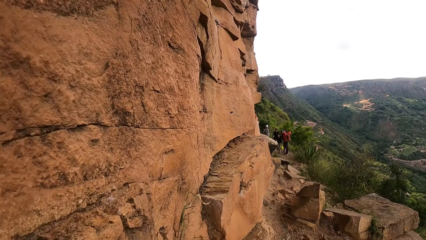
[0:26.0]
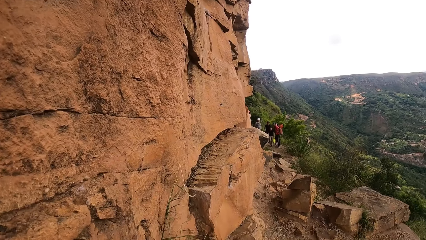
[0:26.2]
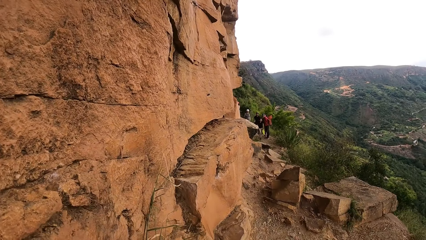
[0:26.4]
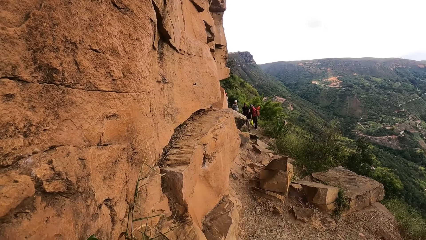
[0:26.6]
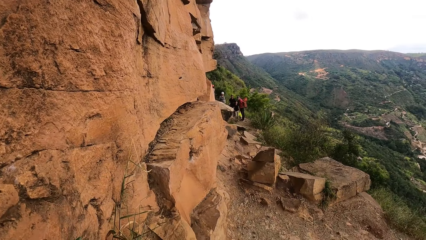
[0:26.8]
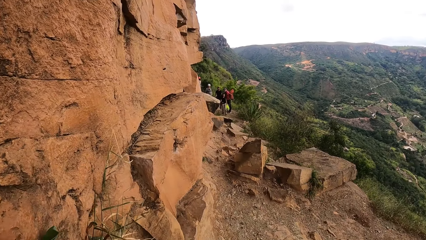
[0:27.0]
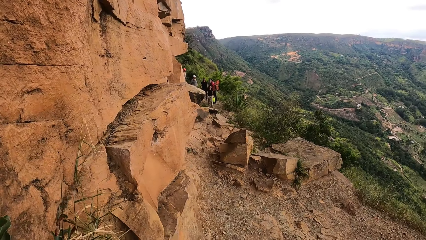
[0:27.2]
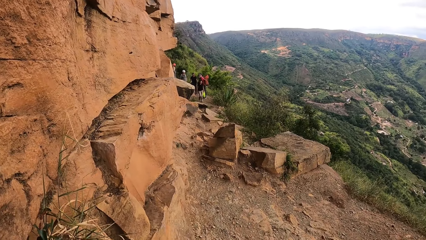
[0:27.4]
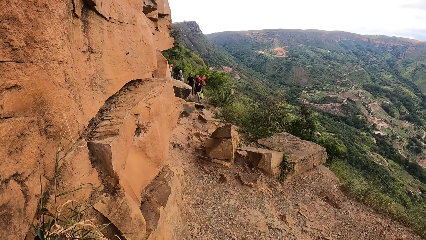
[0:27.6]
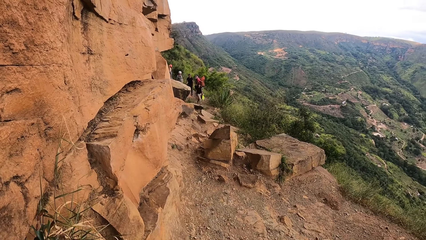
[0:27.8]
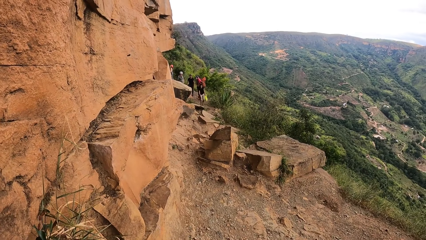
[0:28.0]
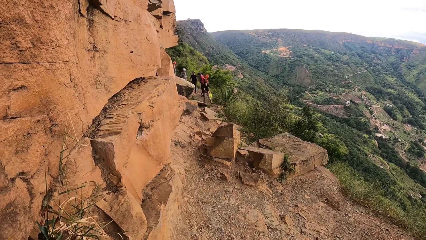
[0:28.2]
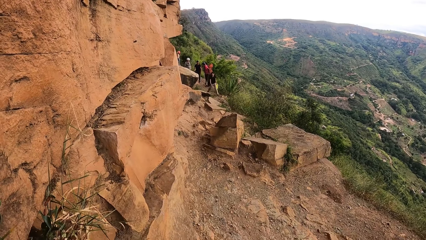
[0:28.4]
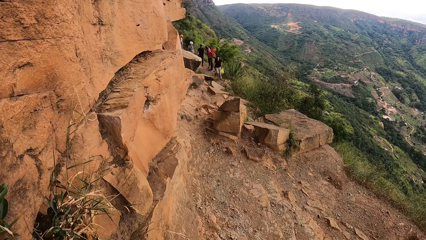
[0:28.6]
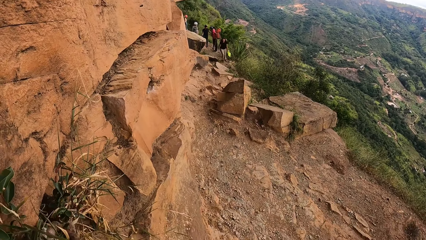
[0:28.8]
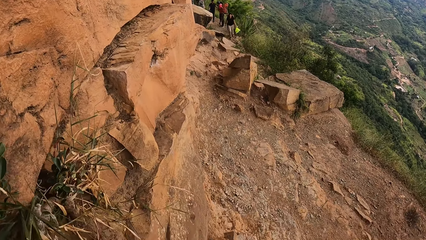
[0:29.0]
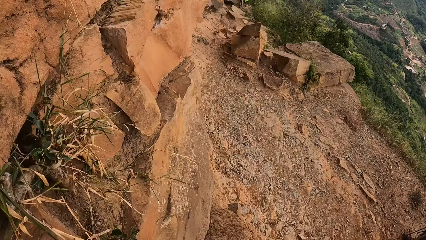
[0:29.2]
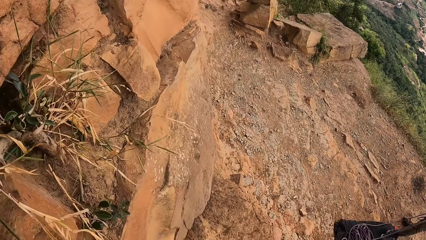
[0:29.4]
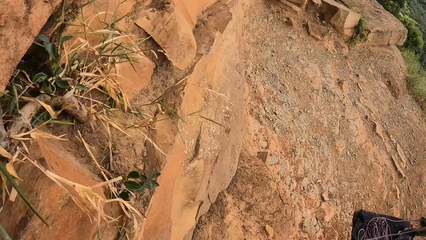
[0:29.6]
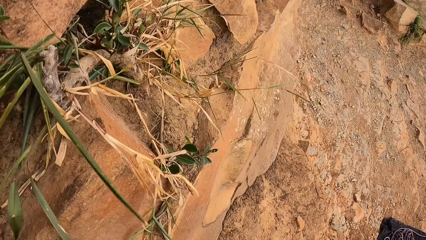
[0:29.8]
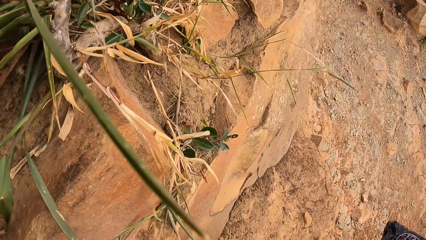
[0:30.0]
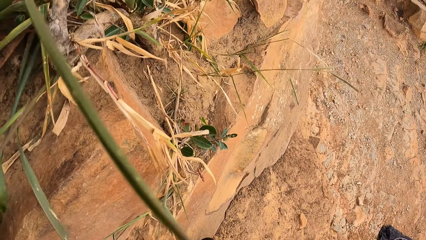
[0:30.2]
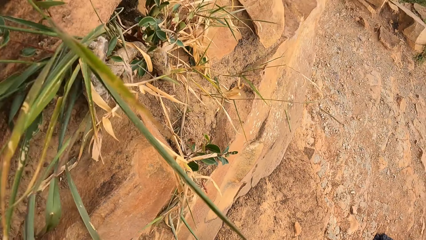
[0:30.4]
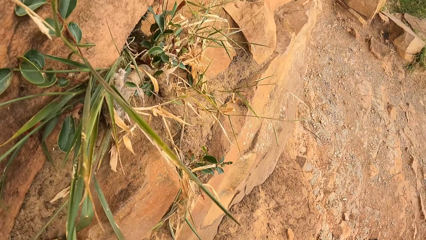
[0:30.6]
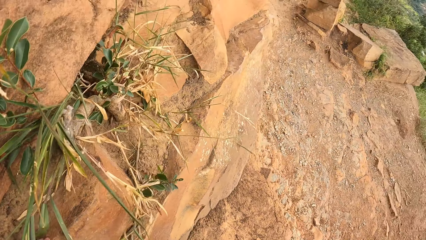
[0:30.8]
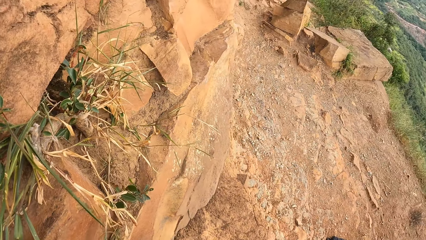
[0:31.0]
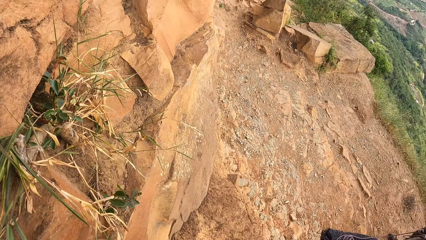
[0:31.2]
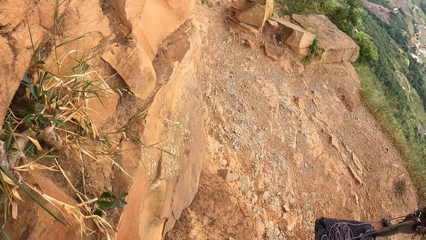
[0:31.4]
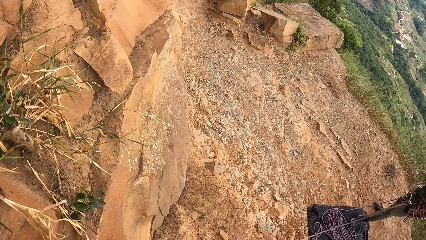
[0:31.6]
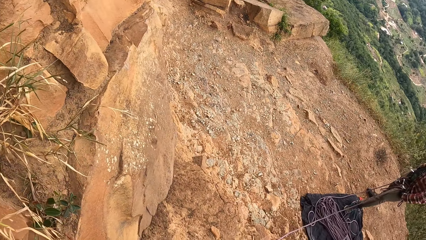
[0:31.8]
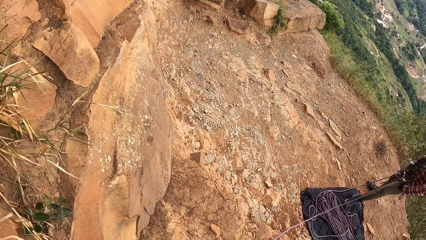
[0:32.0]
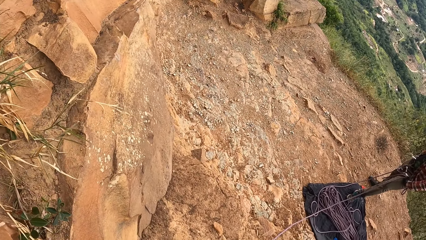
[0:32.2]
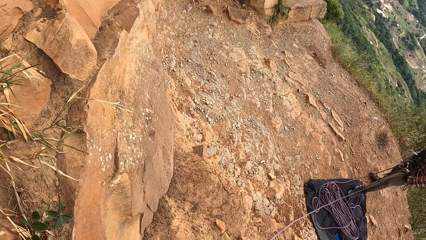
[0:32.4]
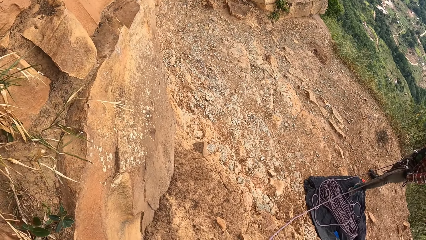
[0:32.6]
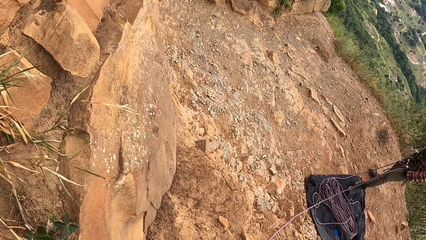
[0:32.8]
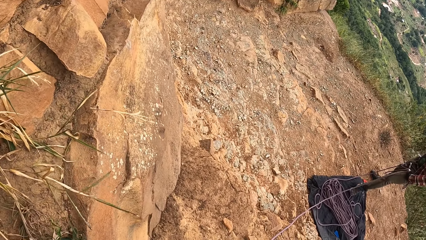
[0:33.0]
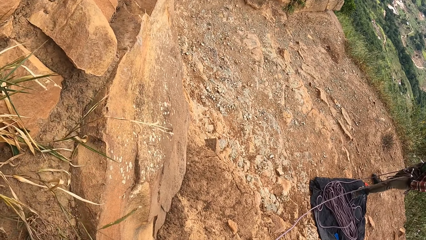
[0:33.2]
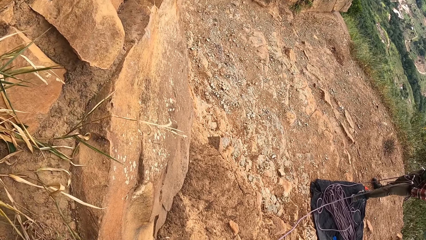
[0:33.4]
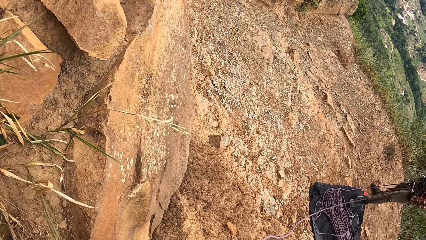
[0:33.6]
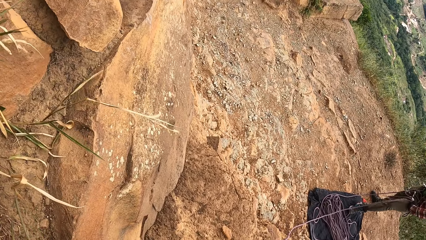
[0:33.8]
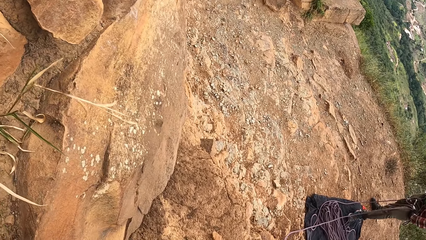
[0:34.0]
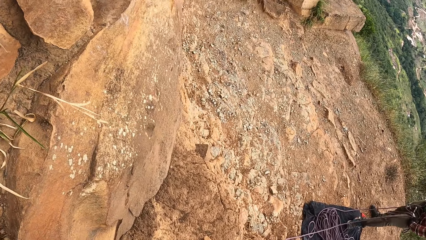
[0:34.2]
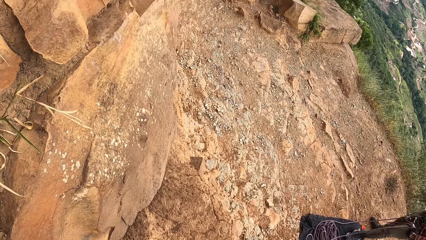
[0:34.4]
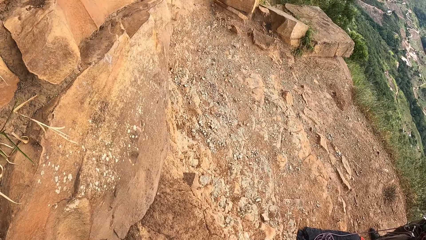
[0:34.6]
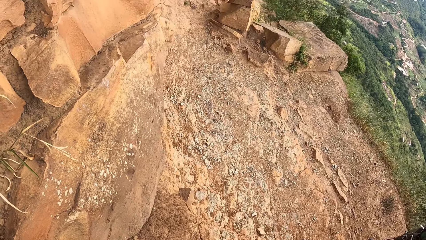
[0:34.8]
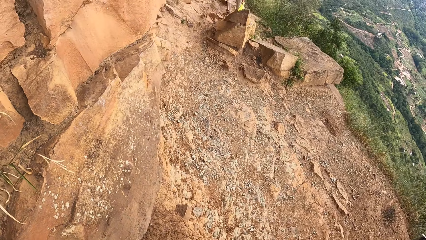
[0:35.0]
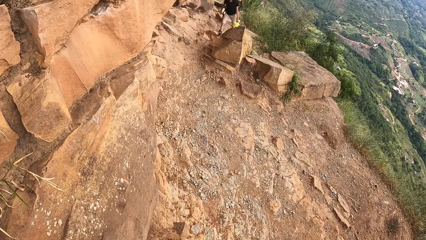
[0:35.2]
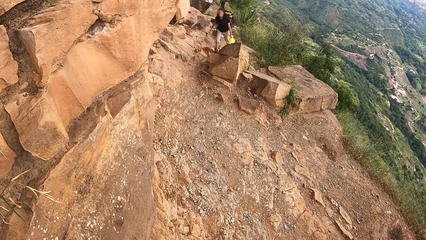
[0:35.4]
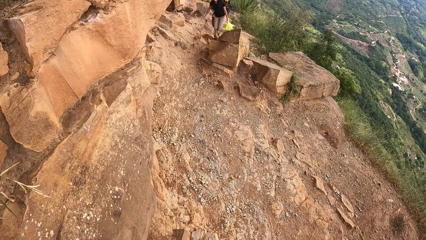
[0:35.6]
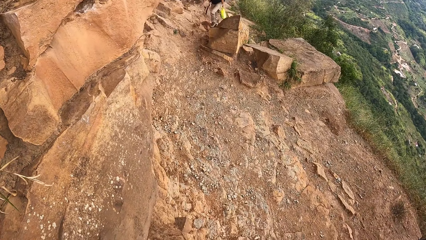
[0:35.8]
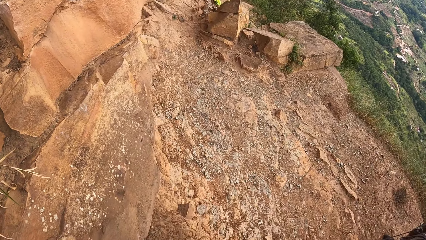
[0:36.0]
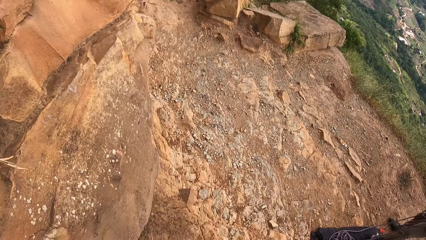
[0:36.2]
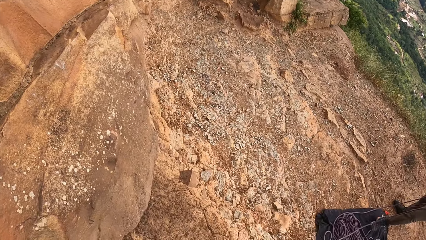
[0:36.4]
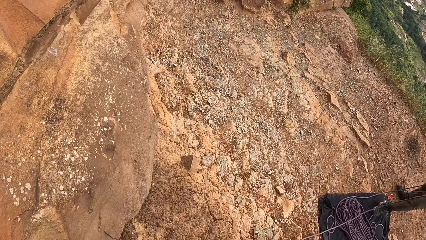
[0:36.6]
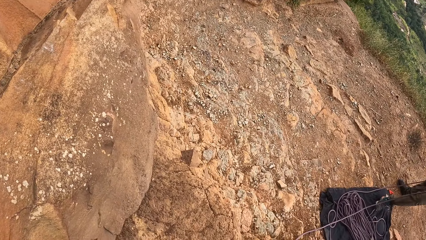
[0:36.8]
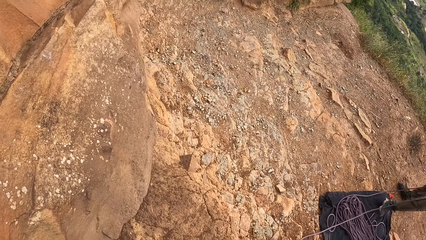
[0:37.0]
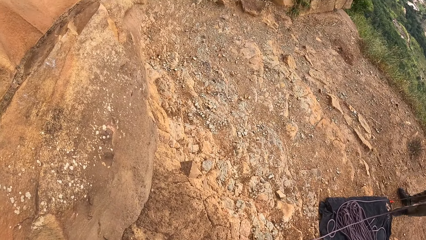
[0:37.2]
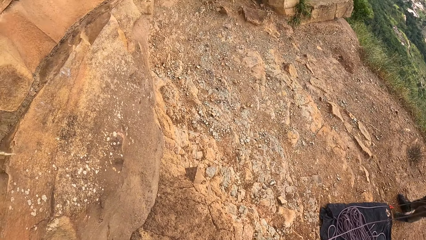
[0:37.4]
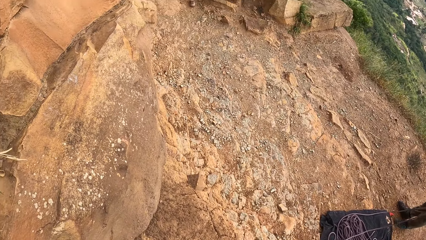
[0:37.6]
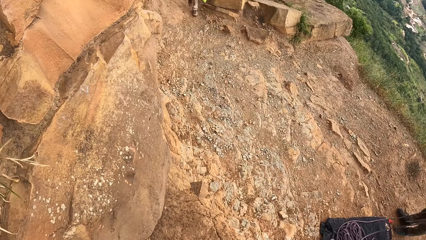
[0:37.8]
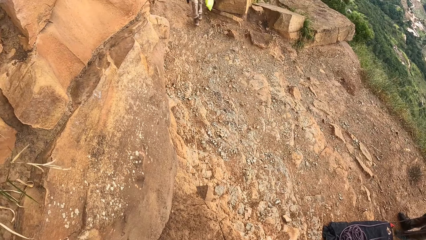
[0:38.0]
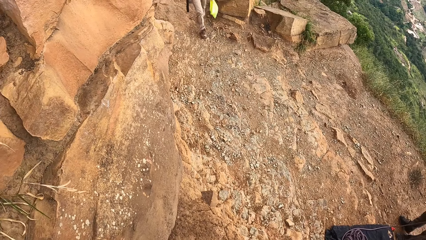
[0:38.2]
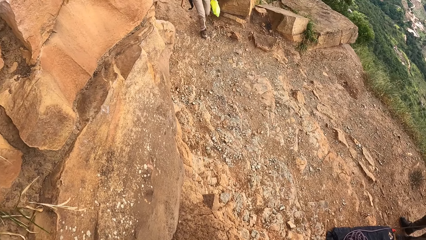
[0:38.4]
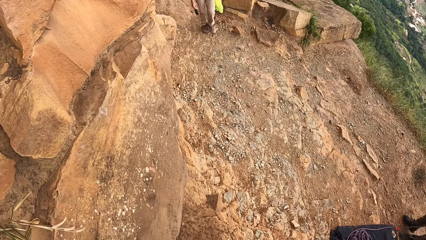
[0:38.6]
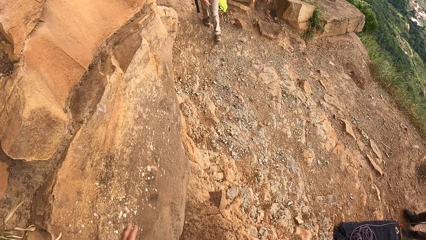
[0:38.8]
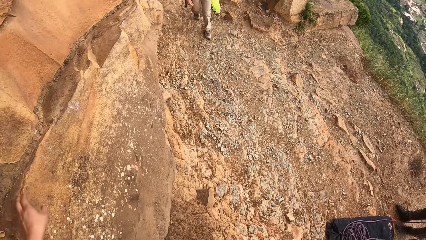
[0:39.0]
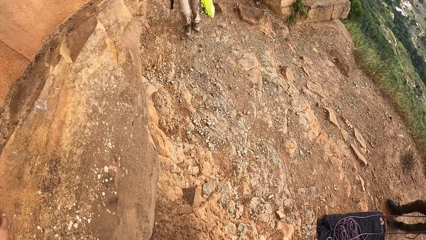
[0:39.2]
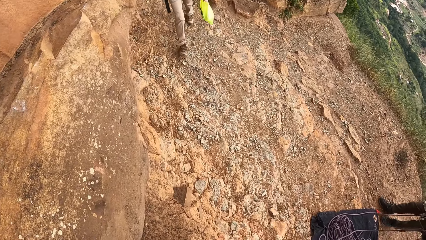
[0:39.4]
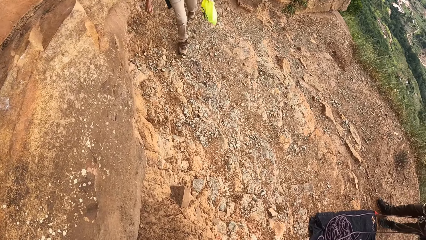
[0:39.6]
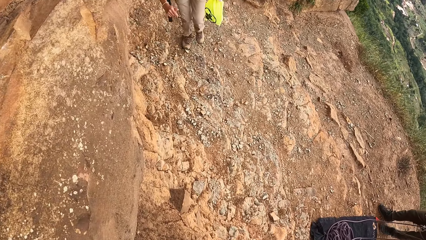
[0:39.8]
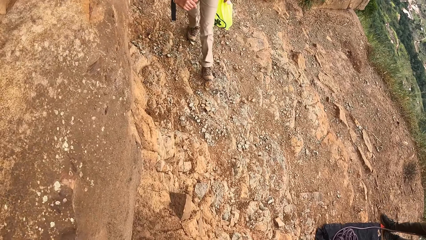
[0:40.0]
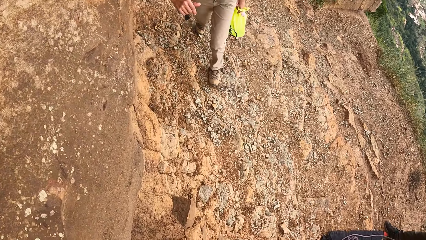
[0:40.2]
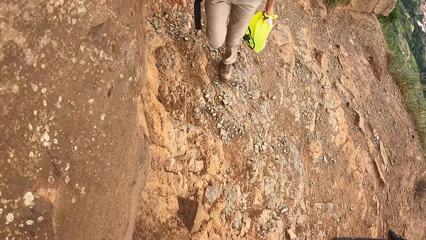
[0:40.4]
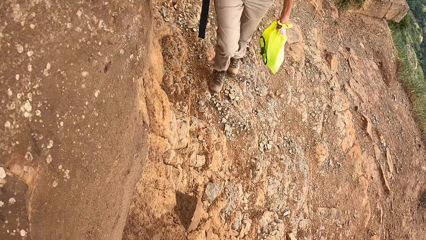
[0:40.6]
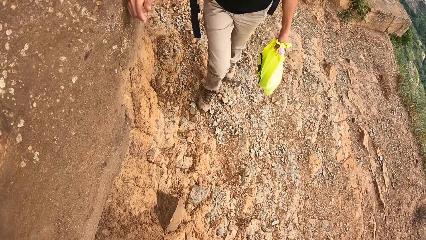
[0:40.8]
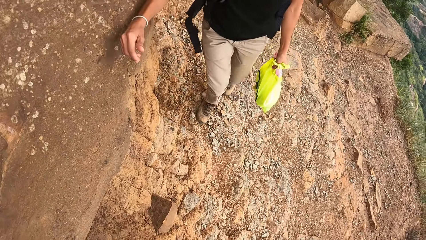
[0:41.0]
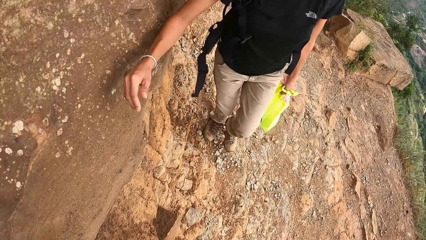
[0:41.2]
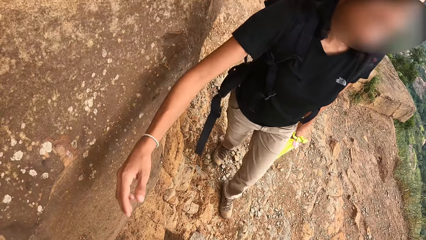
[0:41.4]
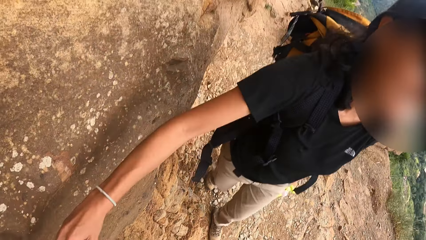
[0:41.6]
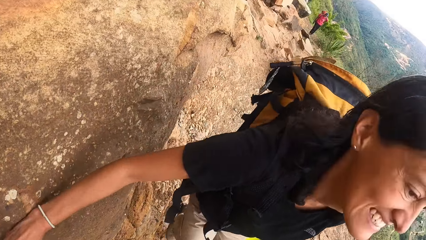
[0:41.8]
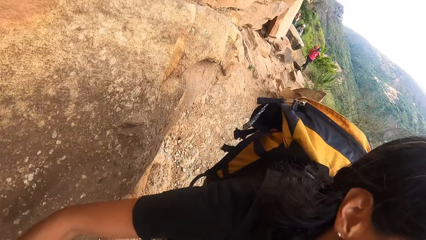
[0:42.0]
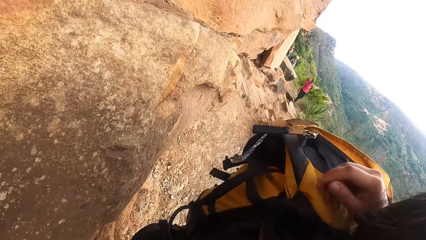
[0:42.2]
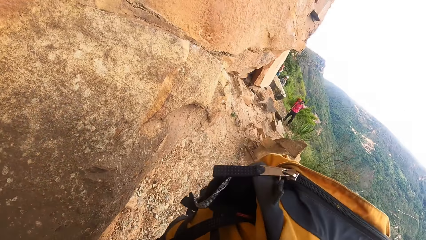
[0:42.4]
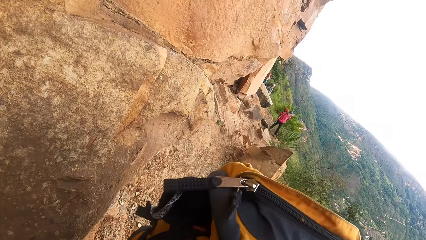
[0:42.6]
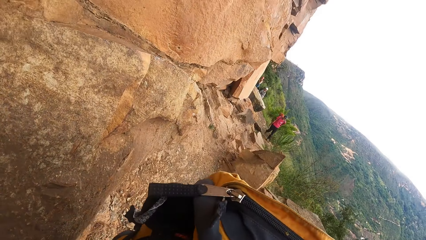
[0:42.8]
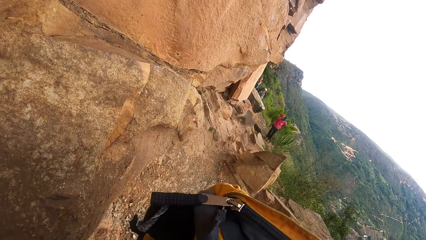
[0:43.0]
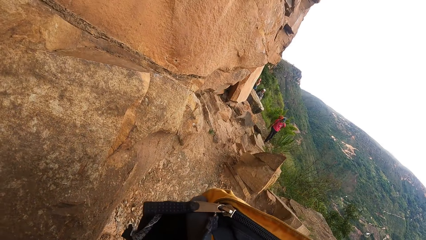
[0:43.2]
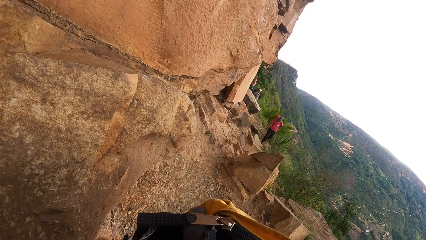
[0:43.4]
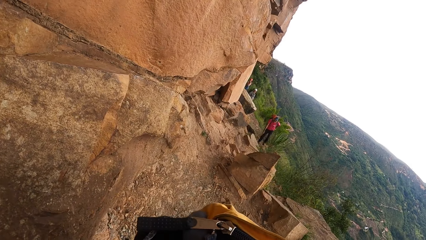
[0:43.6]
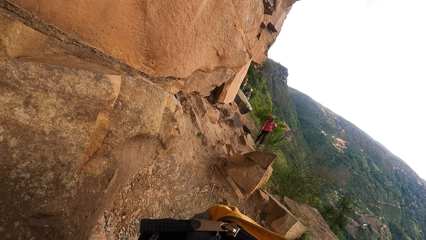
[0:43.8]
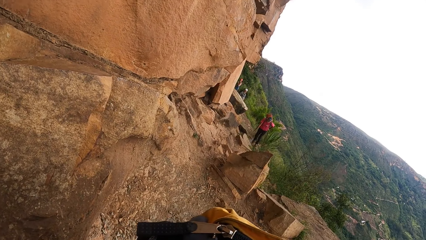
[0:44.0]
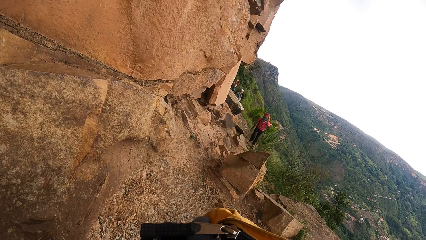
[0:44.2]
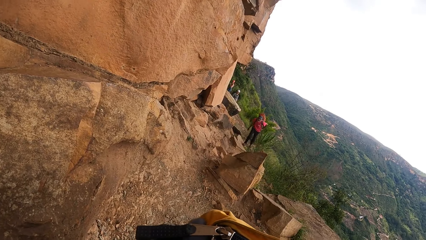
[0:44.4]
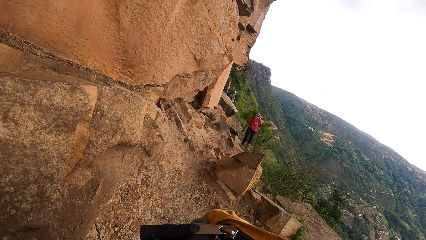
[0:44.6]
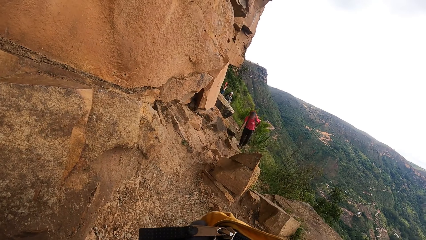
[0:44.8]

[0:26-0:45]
The camera wearer hugs a woman.
